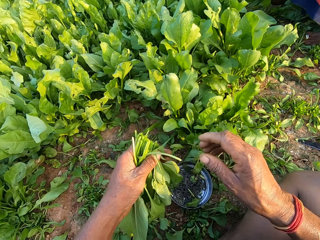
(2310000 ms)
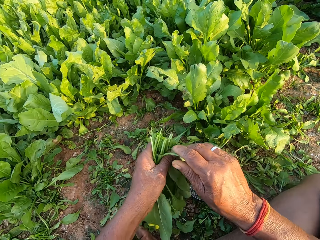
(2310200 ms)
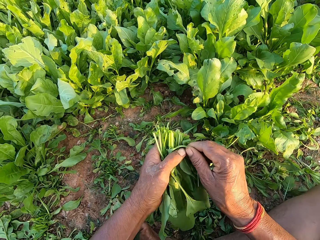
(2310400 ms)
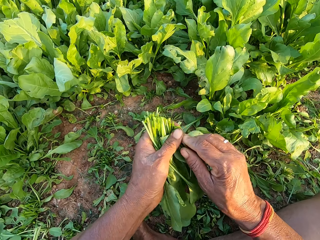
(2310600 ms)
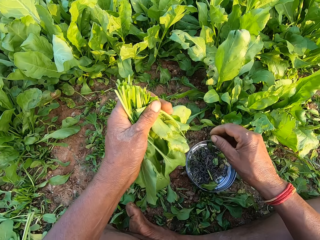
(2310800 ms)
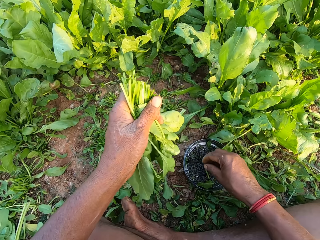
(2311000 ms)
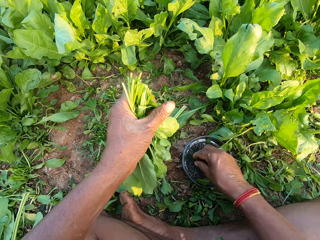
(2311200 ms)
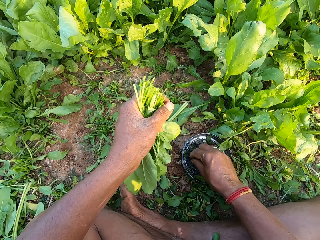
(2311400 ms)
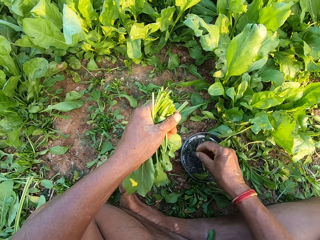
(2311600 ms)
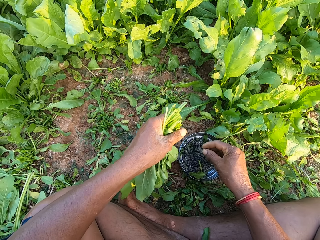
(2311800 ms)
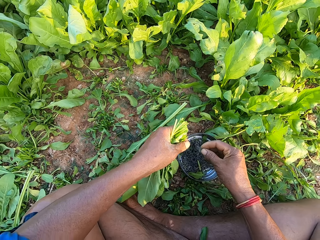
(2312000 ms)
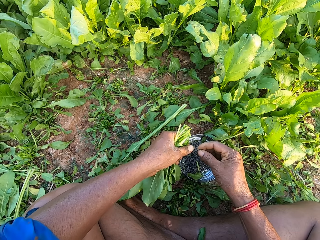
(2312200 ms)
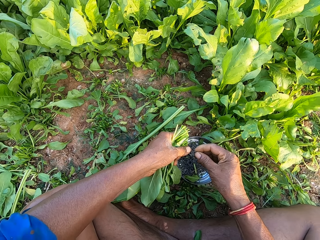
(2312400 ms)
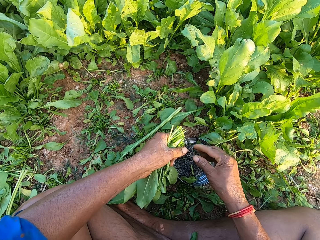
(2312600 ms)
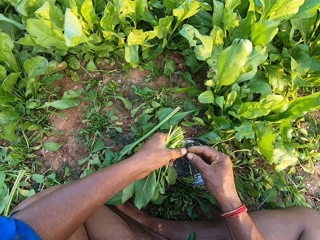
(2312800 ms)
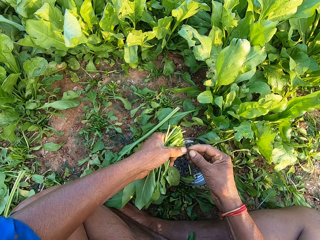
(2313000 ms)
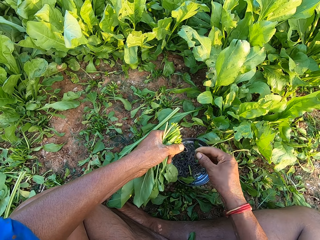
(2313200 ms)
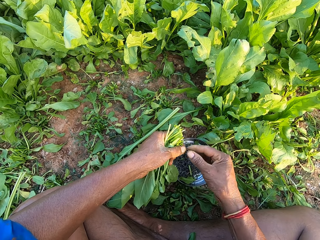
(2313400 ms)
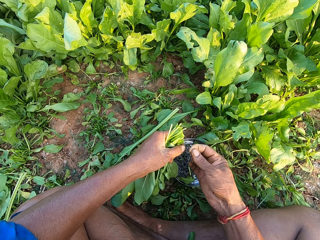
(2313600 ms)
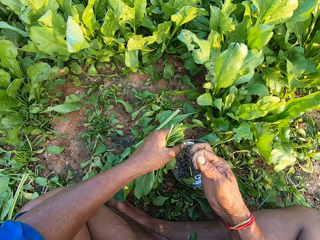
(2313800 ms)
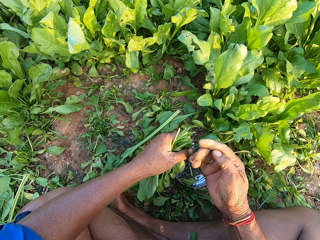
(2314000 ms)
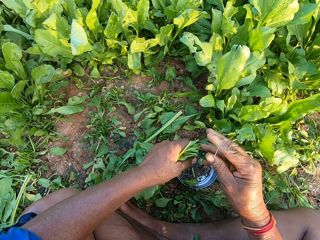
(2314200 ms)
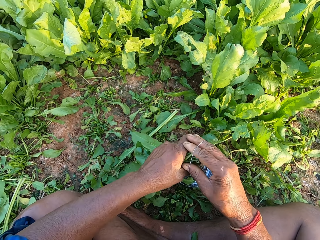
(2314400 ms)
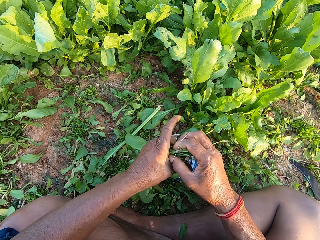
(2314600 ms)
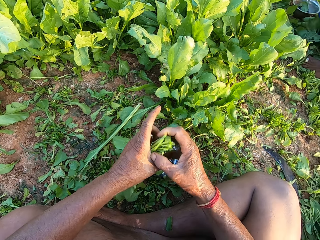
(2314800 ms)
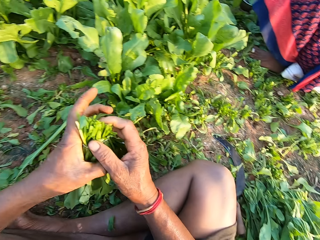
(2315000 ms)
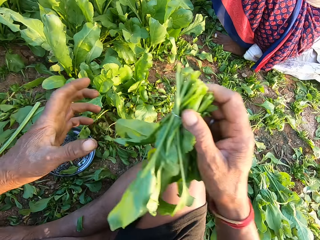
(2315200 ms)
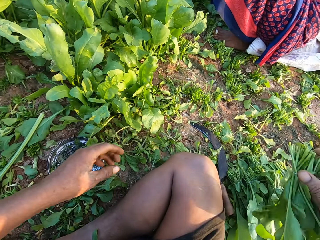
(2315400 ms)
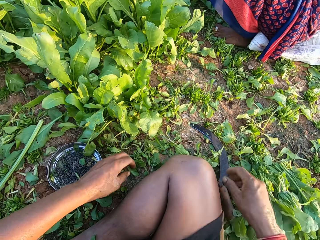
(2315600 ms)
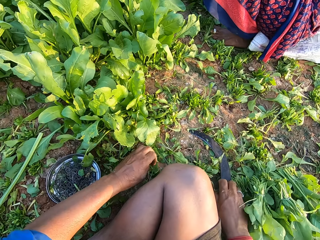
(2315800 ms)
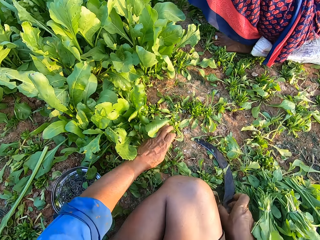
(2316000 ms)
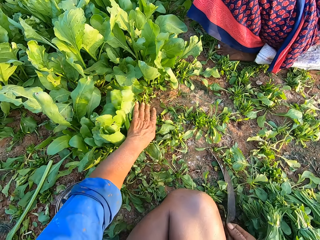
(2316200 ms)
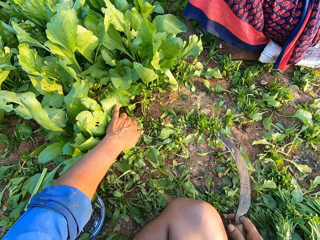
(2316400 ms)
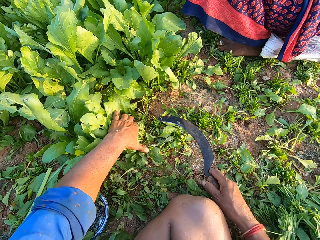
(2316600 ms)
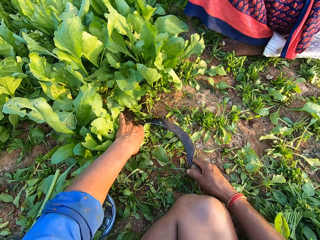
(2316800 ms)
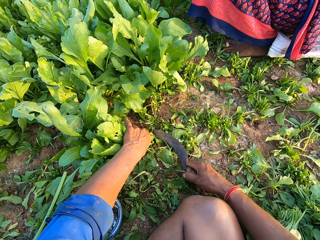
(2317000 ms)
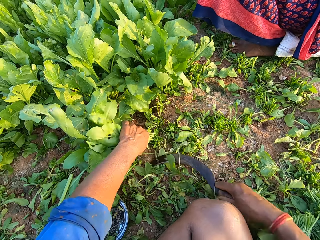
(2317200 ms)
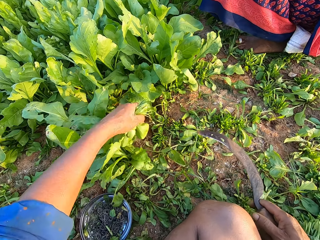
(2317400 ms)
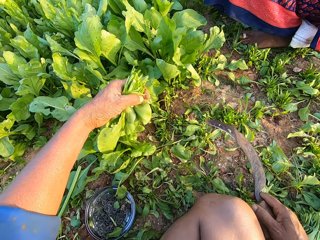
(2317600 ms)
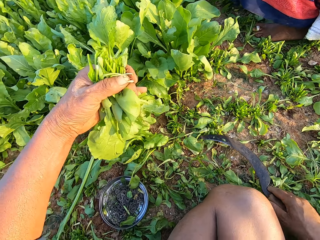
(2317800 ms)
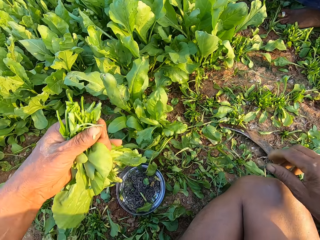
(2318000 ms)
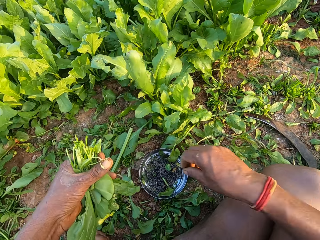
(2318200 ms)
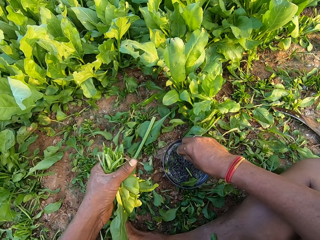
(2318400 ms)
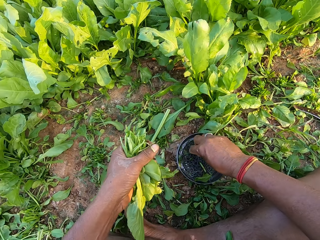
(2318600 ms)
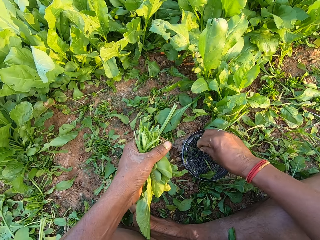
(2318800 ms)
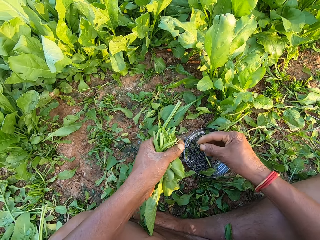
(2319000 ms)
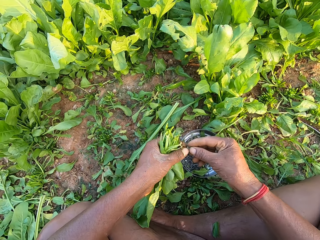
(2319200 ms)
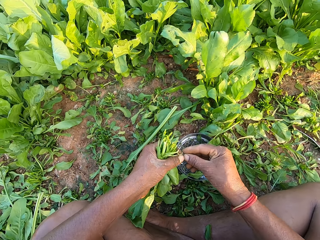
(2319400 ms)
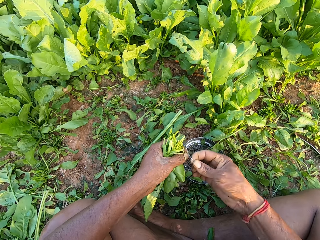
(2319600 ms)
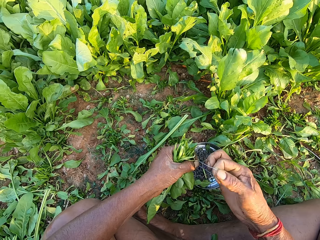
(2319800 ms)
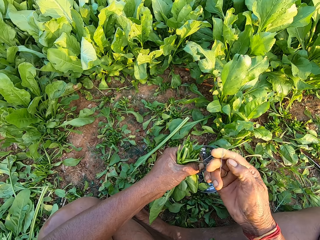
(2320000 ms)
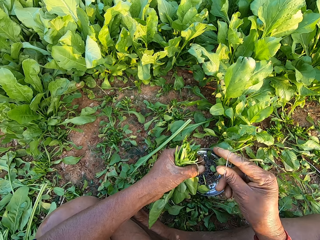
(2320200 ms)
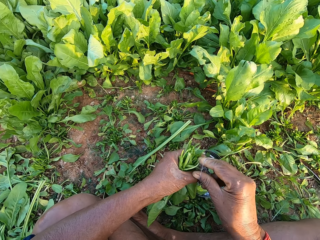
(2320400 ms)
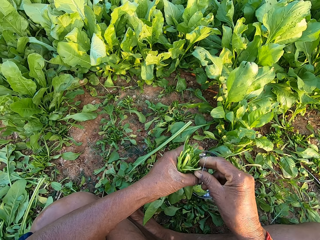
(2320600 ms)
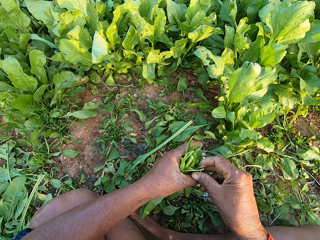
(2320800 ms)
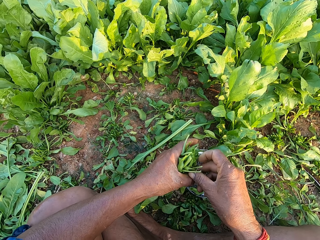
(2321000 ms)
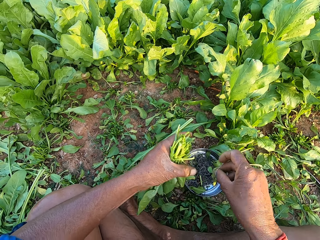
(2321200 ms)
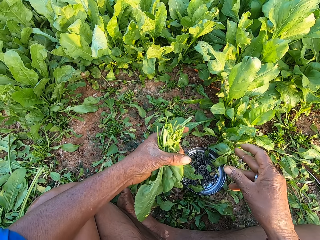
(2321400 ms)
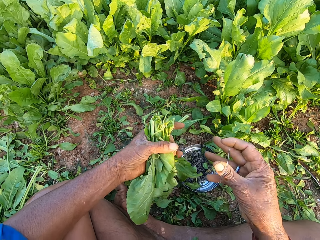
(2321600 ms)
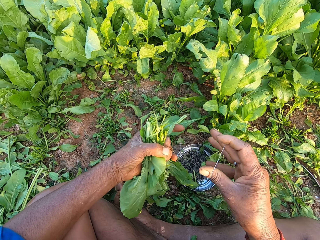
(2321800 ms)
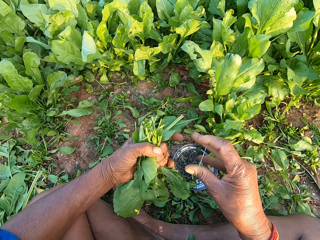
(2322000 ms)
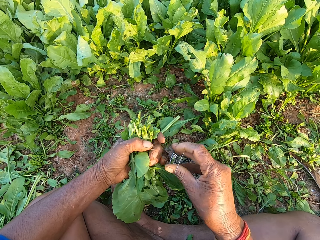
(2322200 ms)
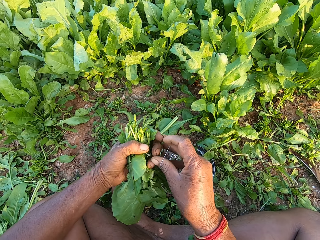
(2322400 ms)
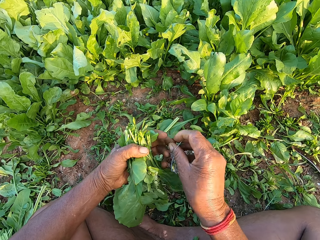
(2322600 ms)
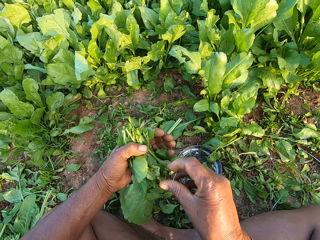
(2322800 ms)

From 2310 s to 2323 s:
The camera wearer puts the sickle on the ground. He adjusts the spinach with his right hand. He picks a rubber band from the bowl with his right hand. He passes the rubber band from his right hand to his left hand. He cleans the rubber band with his right hand. He adjusts the rubber band with both hands. He ties the spinach with the rubber band in his right hand. He drops the spinach on the ground with his right hand. He picks the sickle from the ground with his right hand. He grabs some spinach in the ground with his left hand. He cuts the spinach with the sickle in his right hand. He drops the sickle on the ground with his right hand. He picks a rubber band from the bowl with his right hand. He adjusts the rubber band with both hands. He converses with a person. He removes weeds from the spinach in his left hand with his right hand.

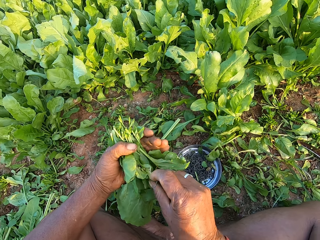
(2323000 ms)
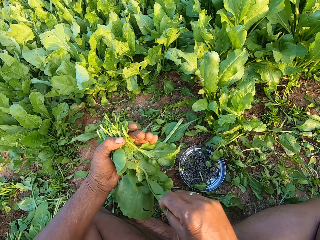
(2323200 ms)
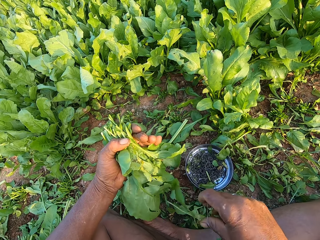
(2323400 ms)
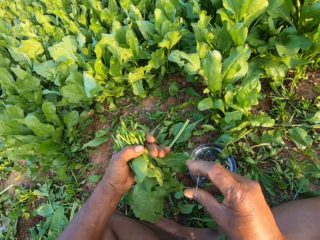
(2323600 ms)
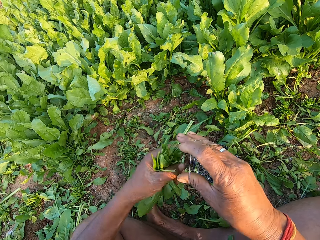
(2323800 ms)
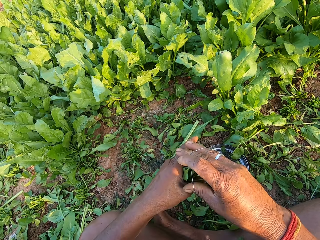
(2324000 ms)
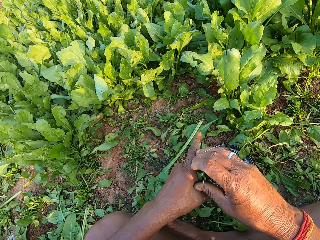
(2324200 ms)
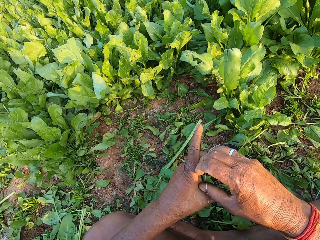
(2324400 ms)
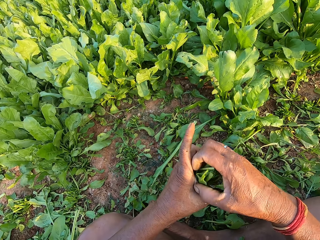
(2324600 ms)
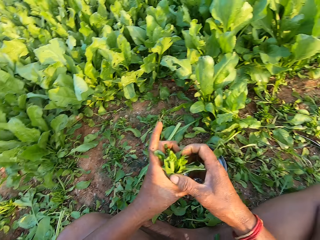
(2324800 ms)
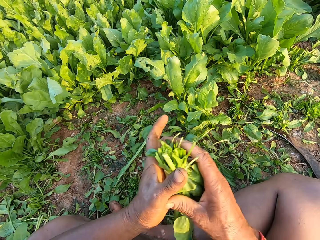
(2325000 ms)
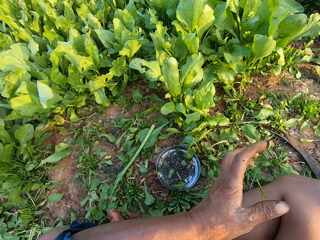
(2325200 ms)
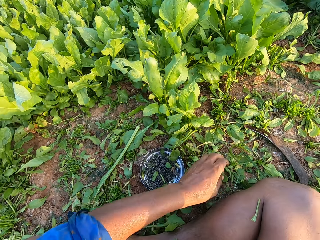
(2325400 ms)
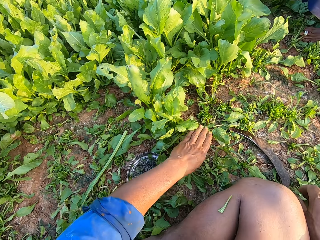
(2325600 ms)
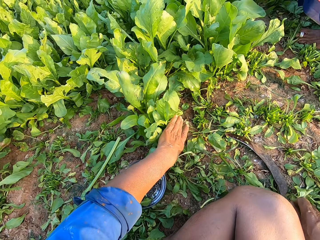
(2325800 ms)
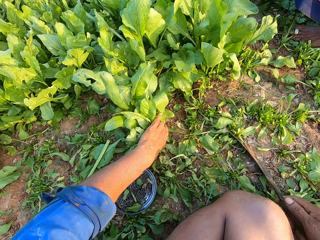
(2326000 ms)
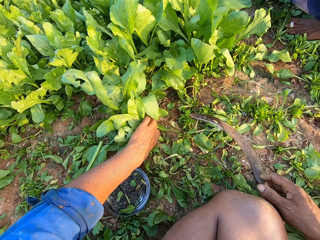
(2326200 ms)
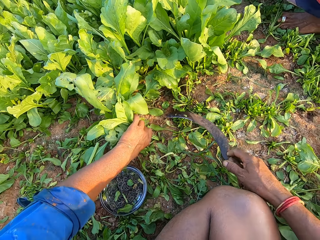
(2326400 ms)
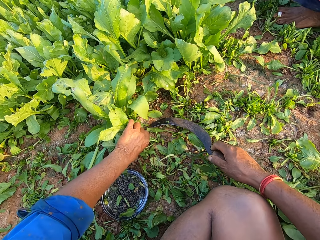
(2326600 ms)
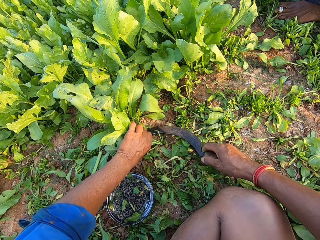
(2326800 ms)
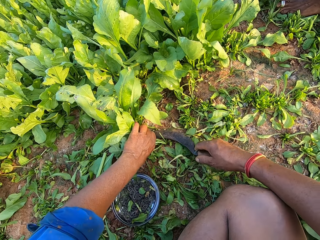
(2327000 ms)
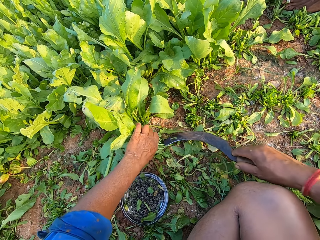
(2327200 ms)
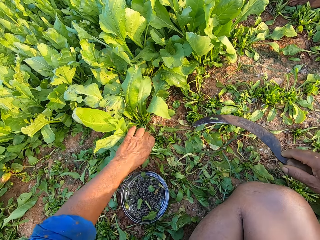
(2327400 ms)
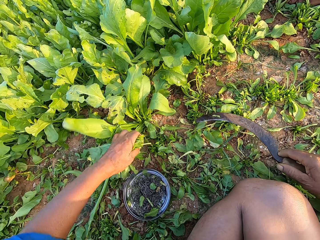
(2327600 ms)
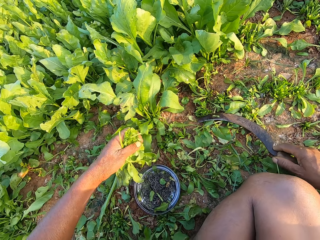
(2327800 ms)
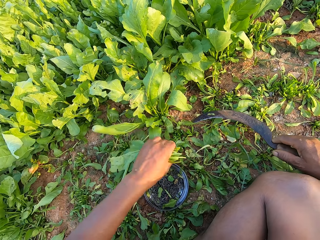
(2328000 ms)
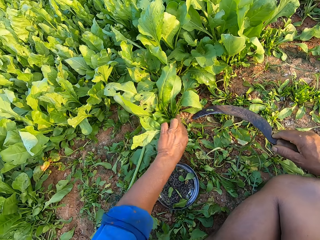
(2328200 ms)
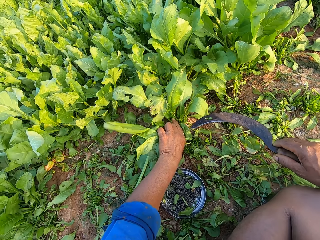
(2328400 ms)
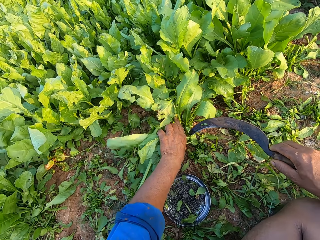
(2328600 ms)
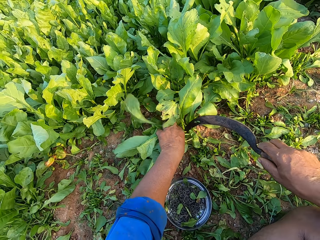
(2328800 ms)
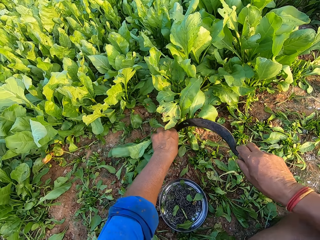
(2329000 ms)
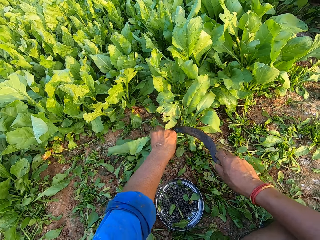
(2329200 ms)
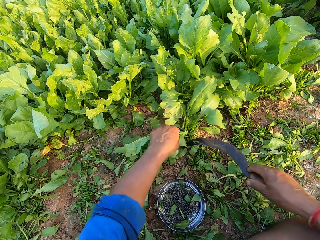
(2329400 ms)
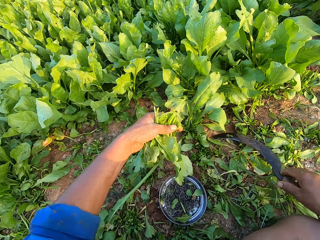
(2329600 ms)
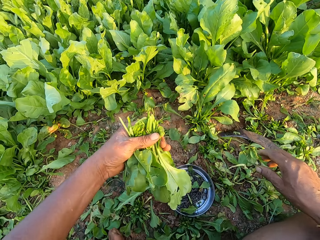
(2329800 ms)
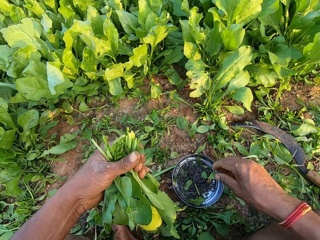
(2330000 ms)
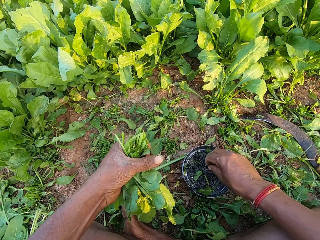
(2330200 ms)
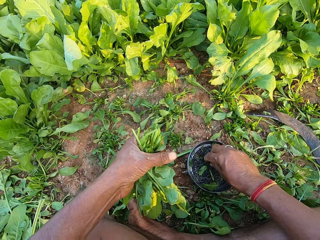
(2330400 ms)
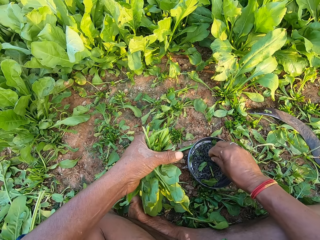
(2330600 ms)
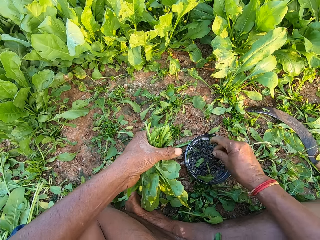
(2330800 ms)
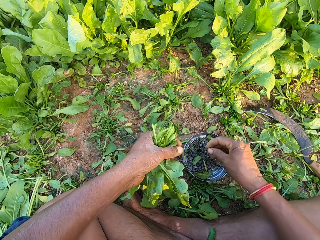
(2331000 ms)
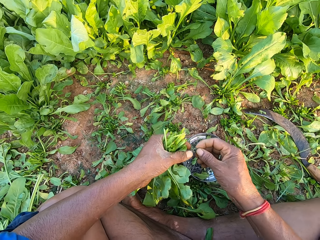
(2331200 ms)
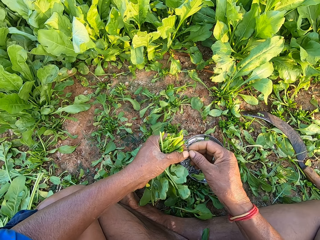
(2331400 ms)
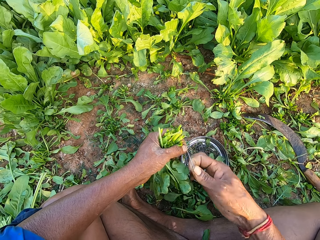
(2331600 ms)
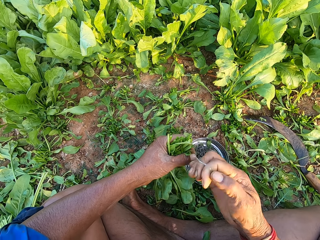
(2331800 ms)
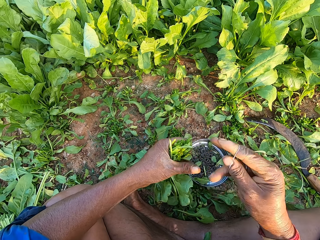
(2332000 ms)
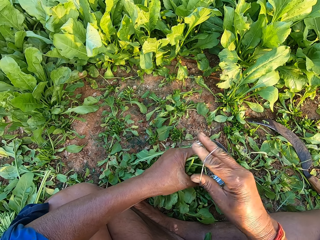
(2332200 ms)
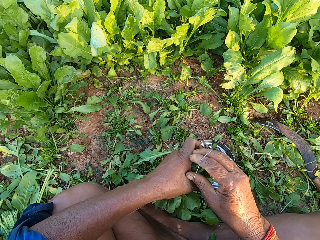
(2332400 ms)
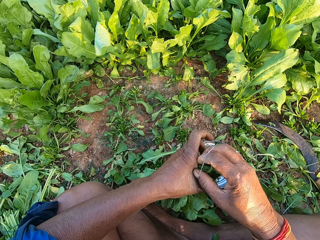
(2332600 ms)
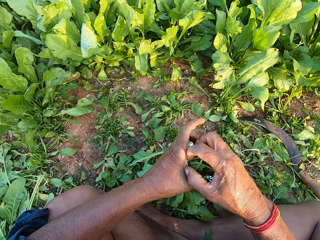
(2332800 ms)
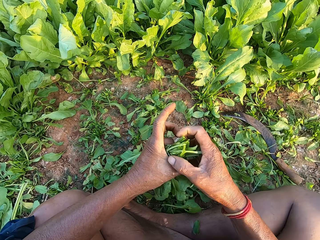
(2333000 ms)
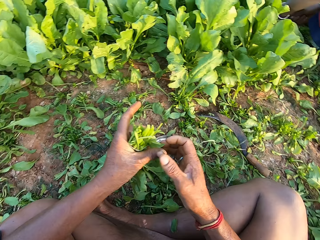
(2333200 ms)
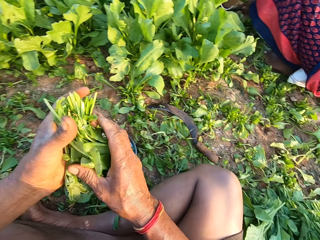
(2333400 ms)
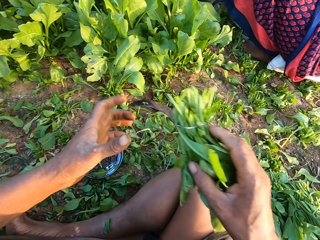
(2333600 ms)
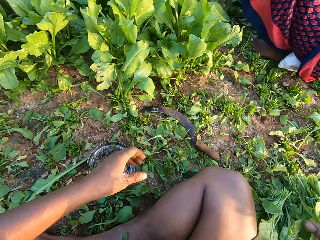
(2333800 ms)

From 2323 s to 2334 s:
The camera wearer ties the spinach with the rubber band in his right hand. He passes the spinach from his left hand to his right hand. He puts the bunch of spinach on the ground. He picks the sickle from the ground with his right hand. He grabs some spinach in the ground with his left hand. He cuts the spinach with the sickle in his right hand. He grabs some spinach in the ground with his left hand. He cuts the spinach with the sickle in his right hand. He drops the sickle on the ground with his right hand. He picks a rubber band from the bowl with his right hand. He adjusts the rubber band with both hands. He ties the spinach with the rubber band in his right hand. He passes the spinach from his left hand to his right hand.
